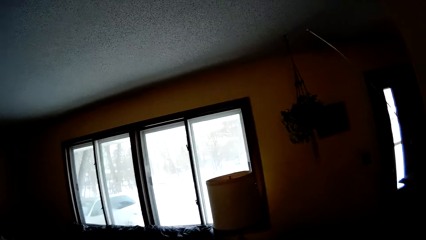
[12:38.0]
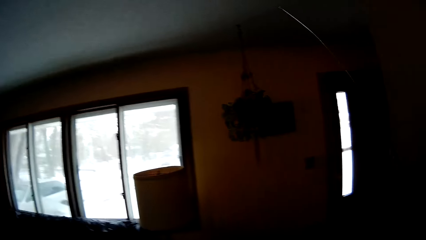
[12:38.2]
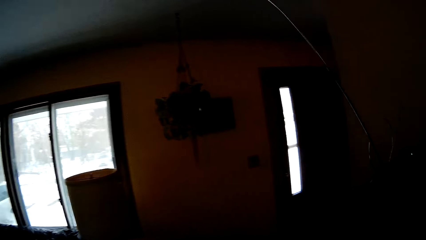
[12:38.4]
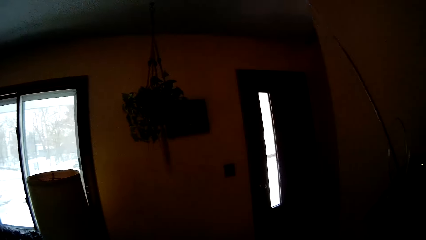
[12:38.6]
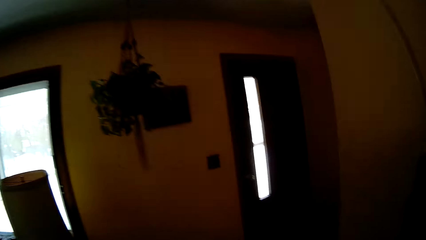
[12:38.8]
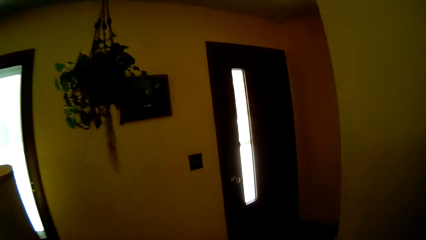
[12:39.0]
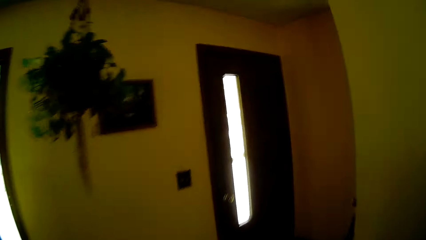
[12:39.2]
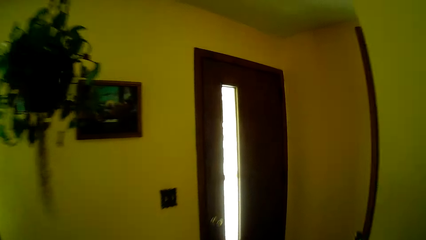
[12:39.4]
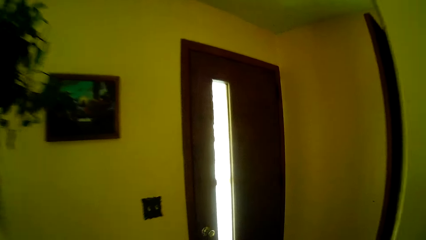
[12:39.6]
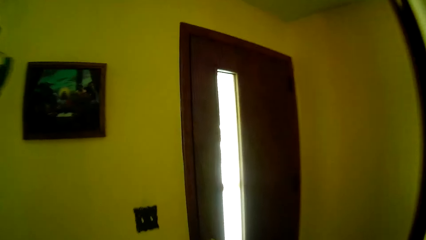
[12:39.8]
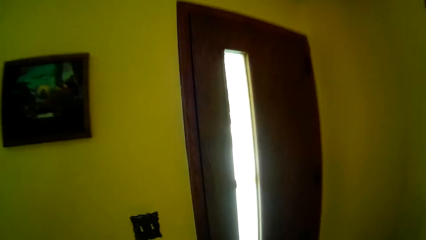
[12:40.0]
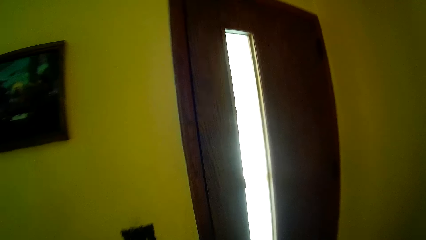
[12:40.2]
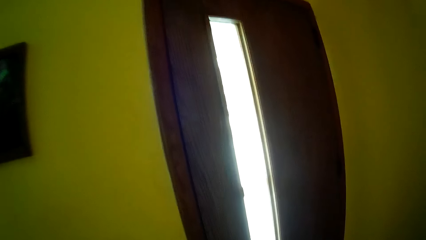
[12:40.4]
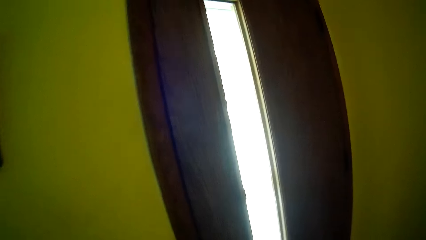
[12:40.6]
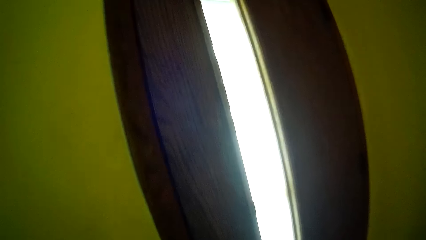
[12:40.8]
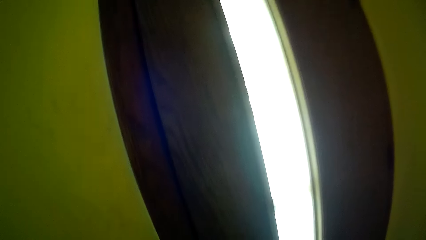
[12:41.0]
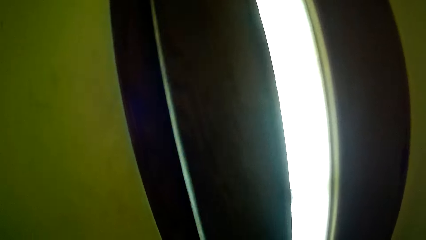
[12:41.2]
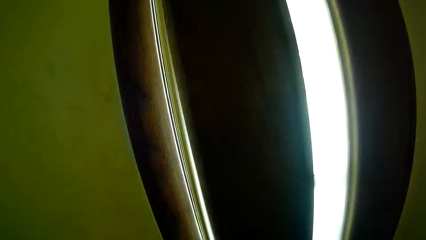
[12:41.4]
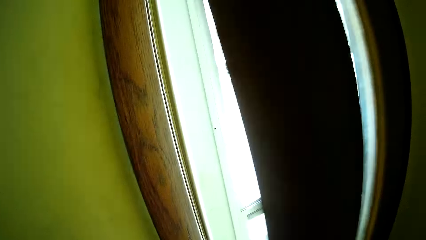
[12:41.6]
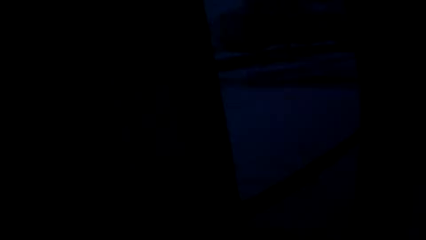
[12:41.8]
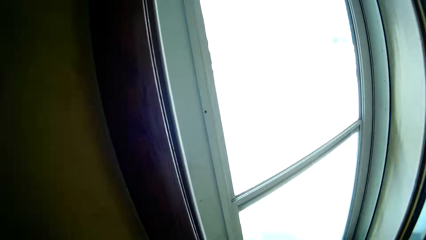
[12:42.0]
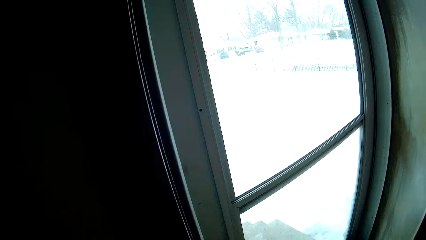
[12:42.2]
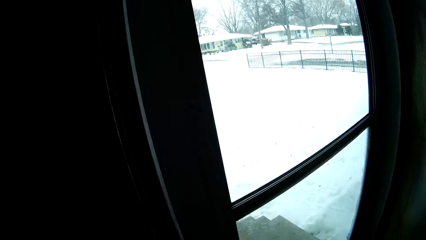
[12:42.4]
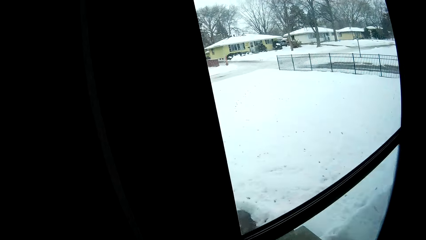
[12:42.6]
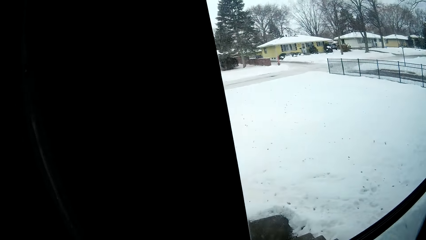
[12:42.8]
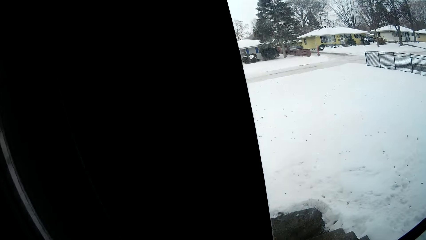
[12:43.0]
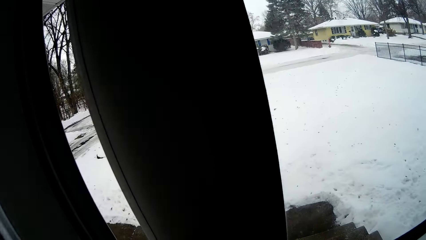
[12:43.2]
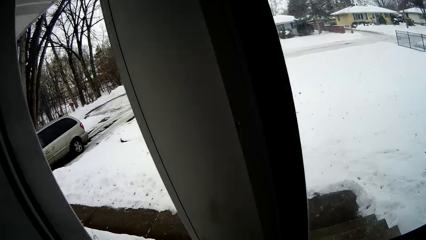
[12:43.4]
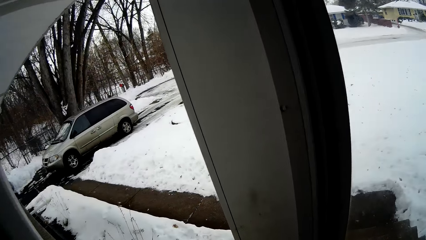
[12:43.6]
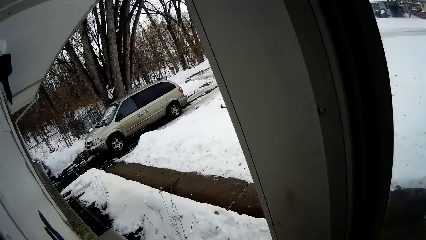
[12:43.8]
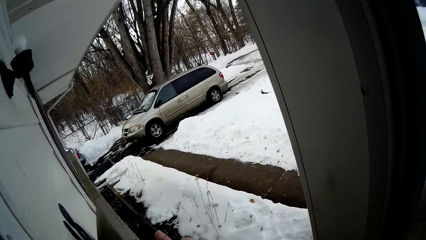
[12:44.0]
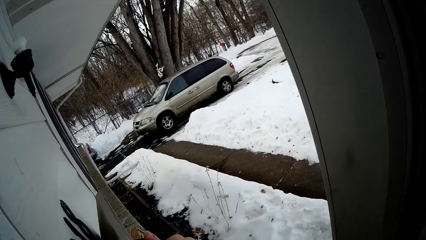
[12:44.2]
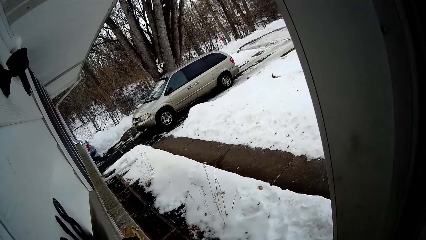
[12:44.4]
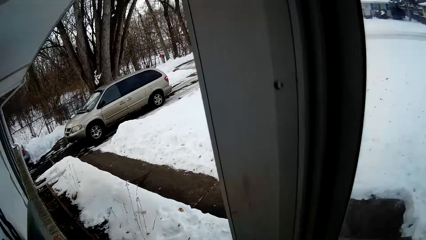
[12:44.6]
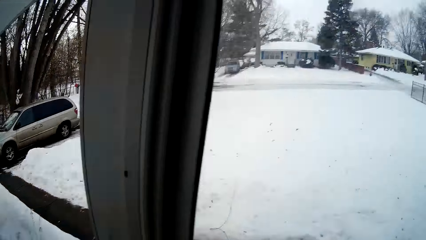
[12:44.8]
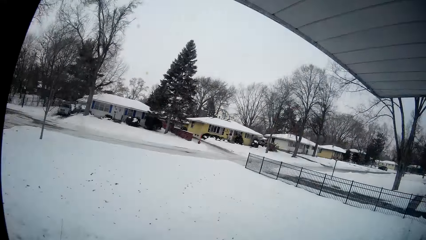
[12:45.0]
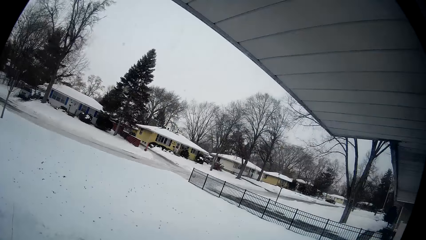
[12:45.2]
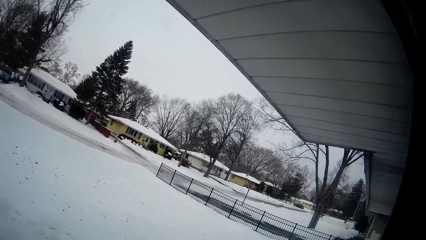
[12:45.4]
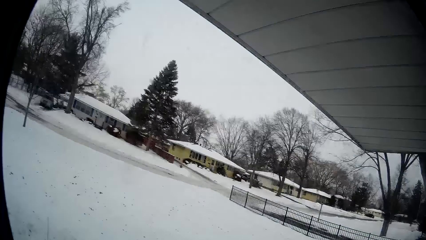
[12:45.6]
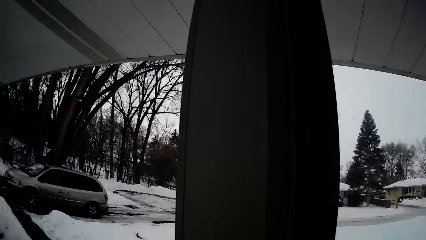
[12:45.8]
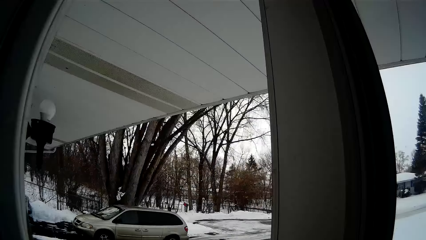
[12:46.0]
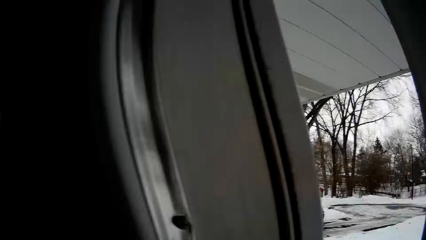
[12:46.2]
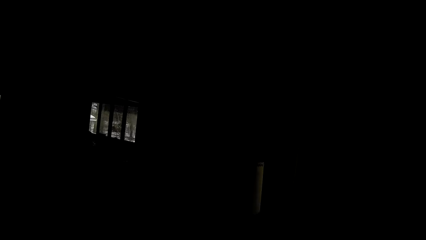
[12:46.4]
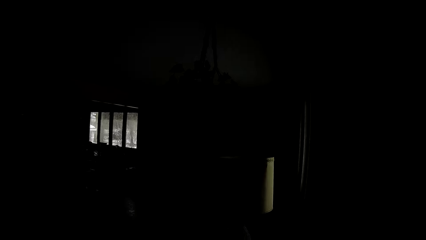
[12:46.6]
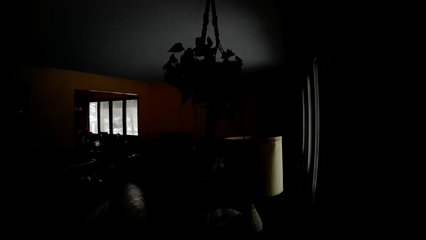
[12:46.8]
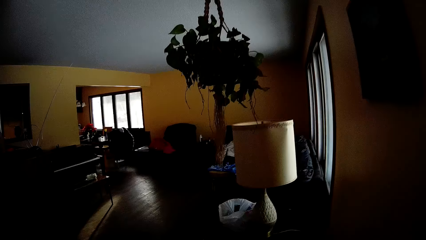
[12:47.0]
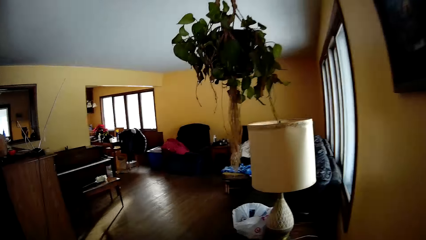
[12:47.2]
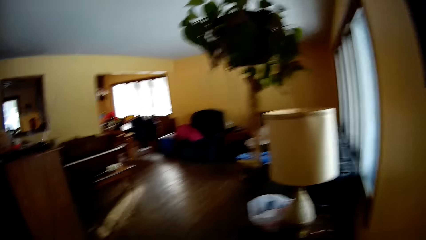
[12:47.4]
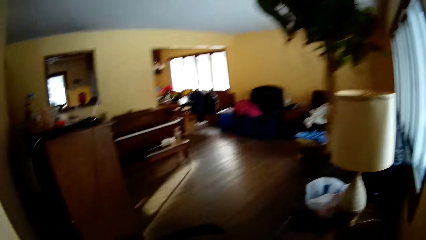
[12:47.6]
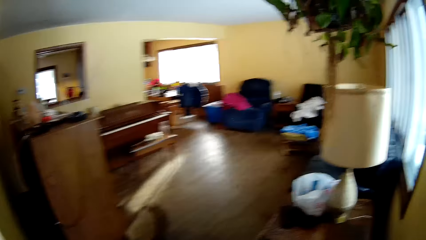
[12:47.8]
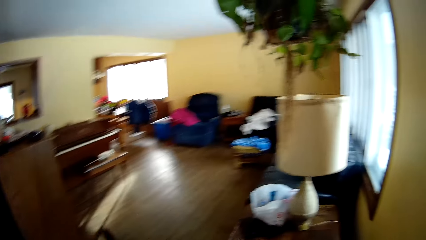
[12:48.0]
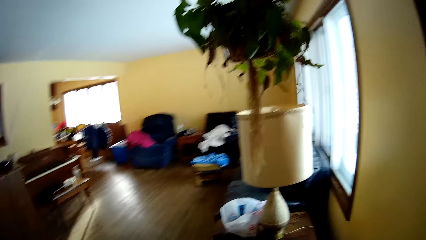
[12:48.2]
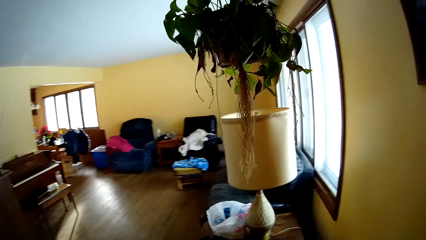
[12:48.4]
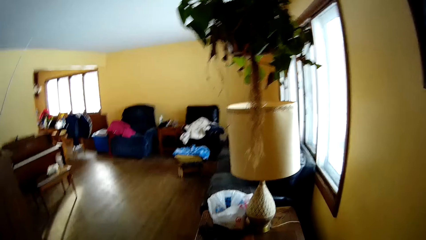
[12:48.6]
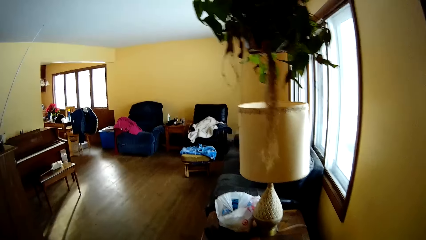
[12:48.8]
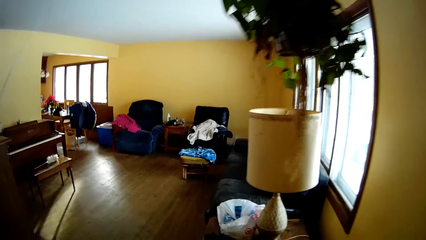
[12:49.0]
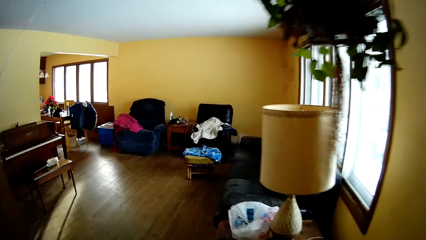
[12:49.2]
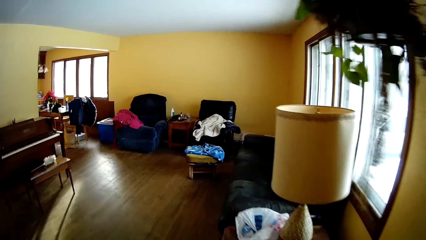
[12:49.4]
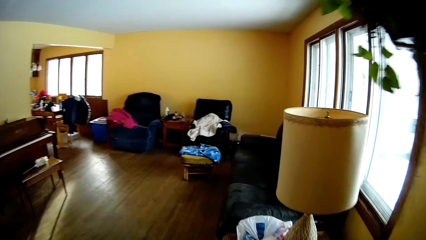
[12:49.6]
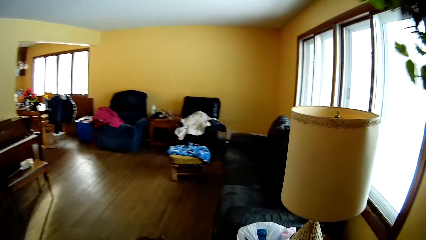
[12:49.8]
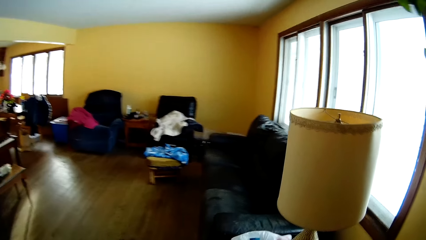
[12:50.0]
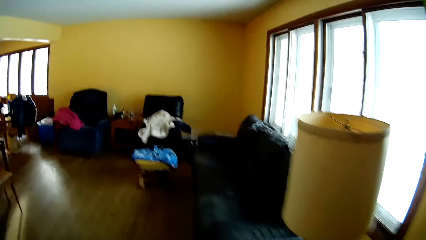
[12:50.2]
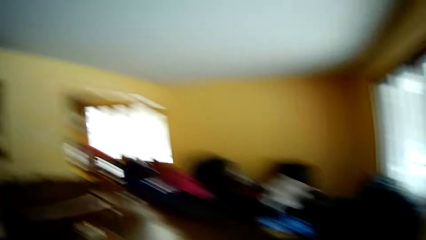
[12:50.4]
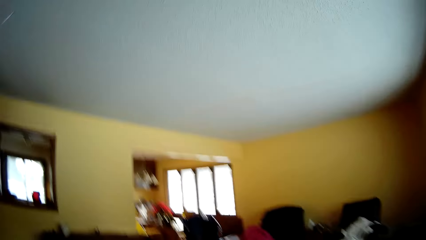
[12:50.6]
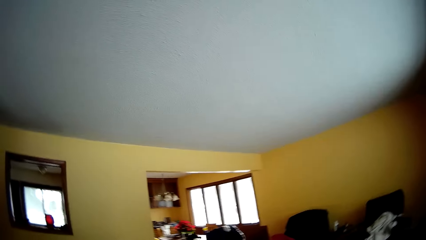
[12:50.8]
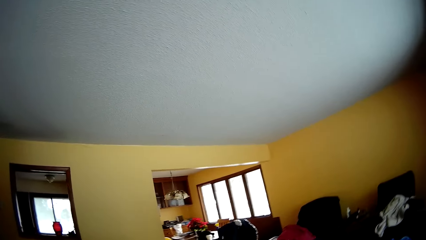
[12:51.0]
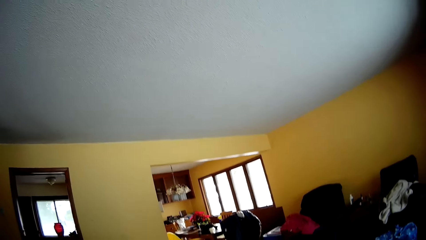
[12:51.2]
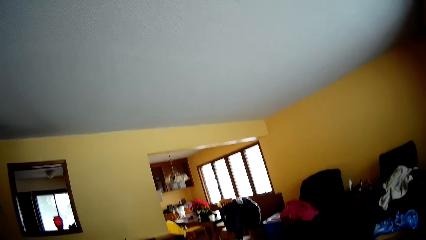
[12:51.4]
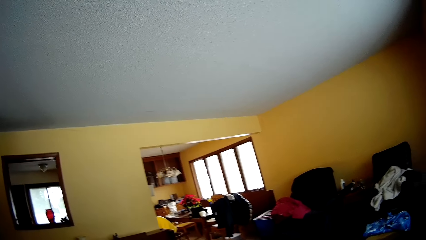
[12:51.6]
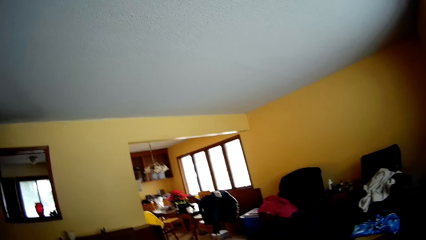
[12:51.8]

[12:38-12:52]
The camera wearer opens a door with his right hand. He pushes a net door open with his right hand. He looks outside the house. He walks into the sitting room. He looks around the house, moves around the house, and looks around the house.

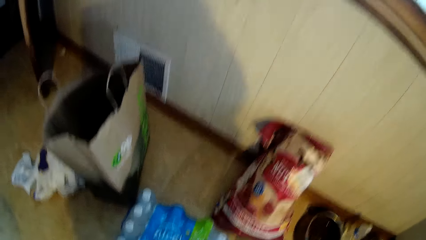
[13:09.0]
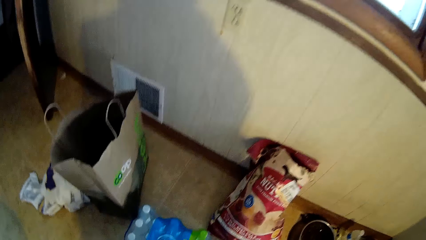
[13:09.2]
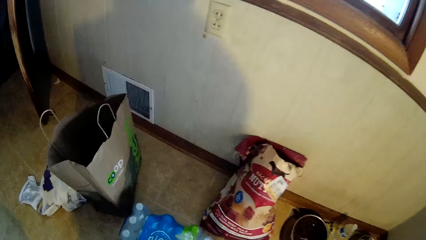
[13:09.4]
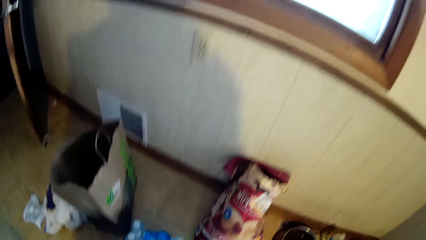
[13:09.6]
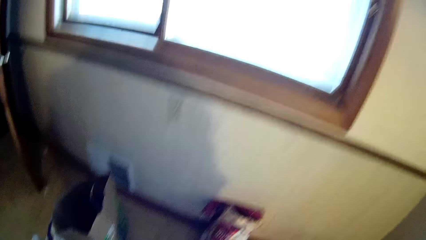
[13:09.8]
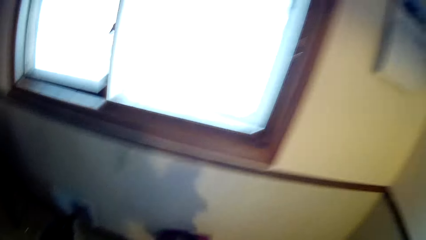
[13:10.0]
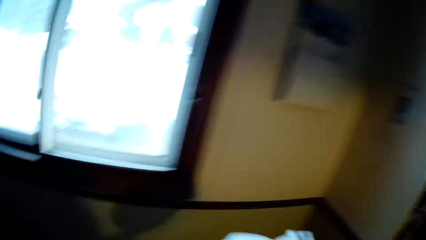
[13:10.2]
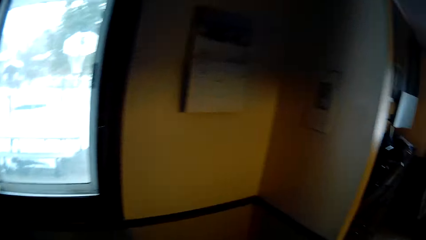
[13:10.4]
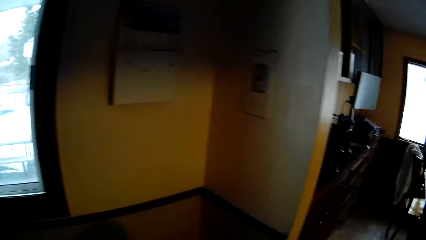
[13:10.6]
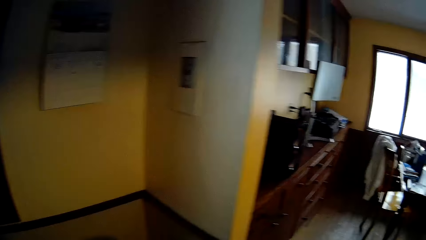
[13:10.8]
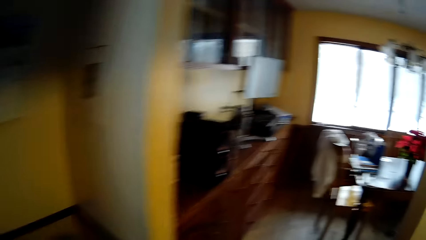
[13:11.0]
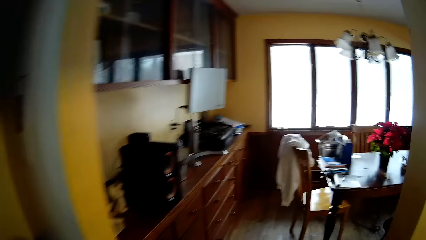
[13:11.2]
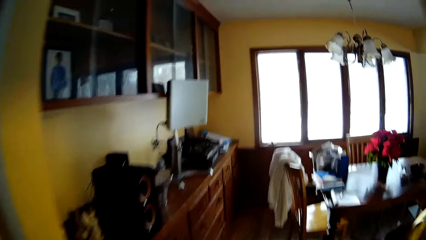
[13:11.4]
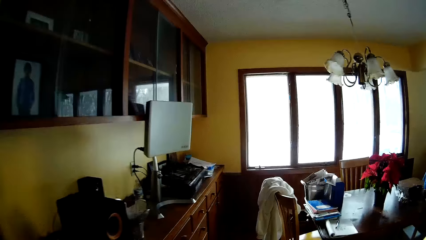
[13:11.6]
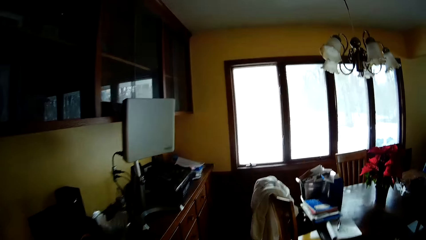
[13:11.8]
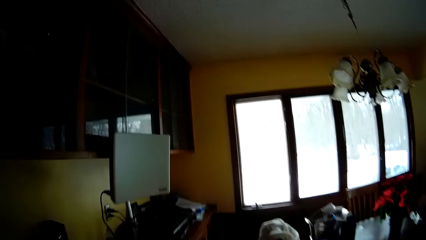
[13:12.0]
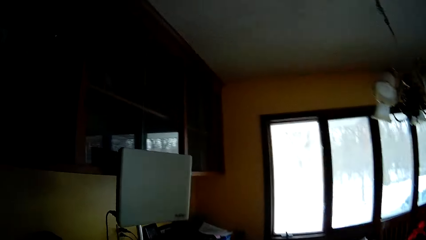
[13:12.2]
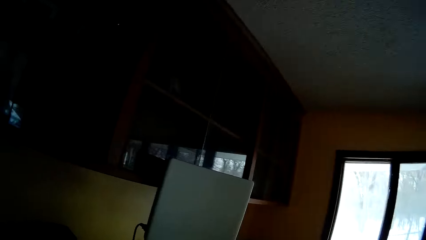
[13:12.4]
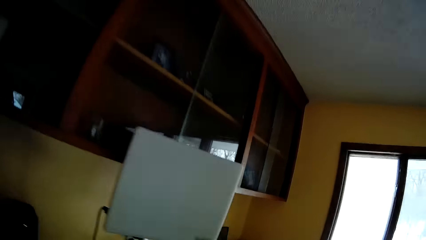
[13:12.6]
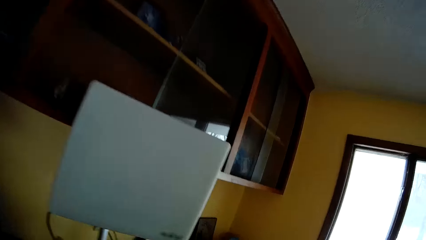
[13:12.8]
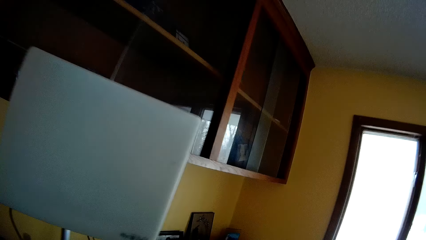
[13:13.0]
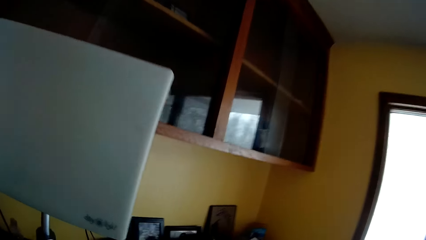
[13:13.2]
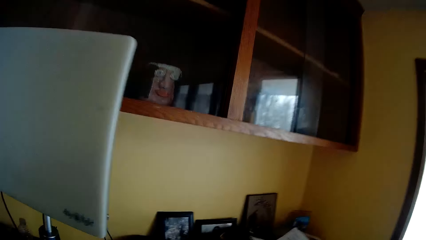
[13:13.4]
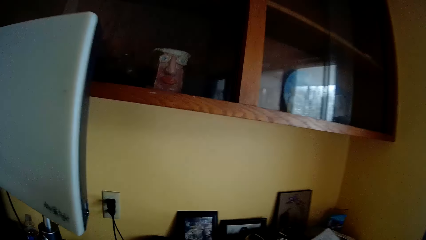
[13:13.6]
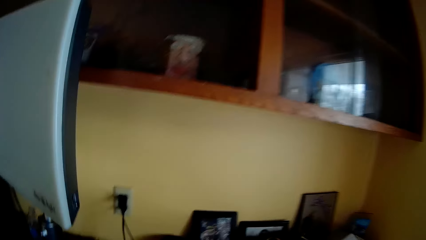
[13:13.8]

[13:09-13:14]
The camera wearer picks up a piece of cloth from the floor with his right hand. He looks around the house. He walks out of the kitchen into the dining room.
